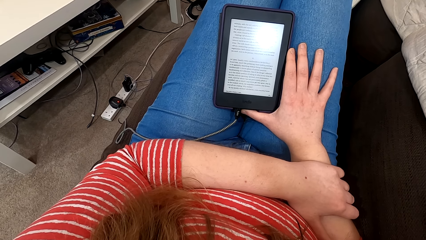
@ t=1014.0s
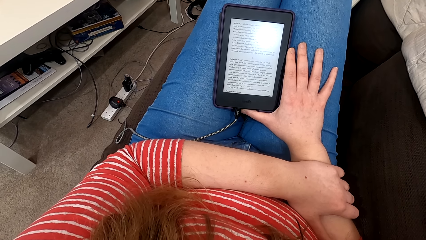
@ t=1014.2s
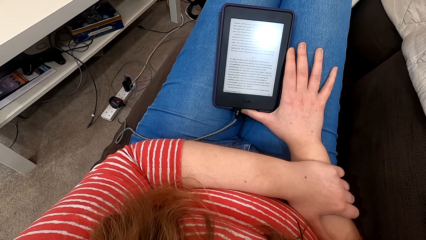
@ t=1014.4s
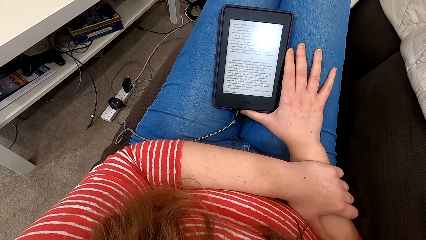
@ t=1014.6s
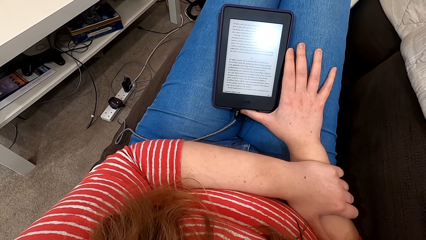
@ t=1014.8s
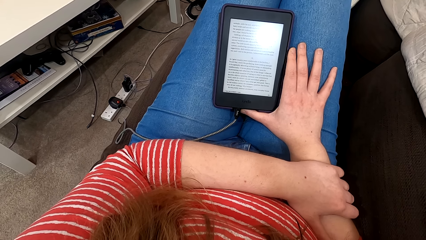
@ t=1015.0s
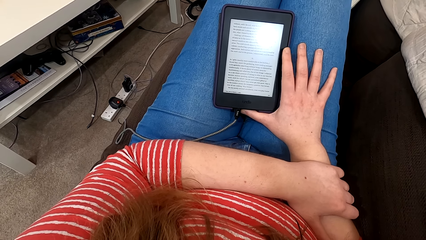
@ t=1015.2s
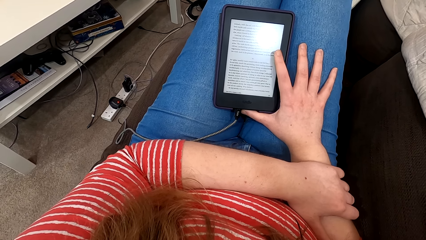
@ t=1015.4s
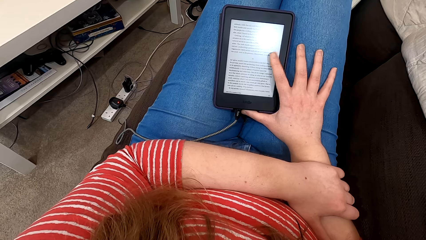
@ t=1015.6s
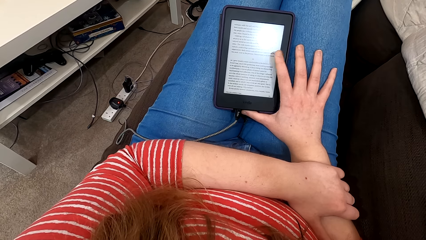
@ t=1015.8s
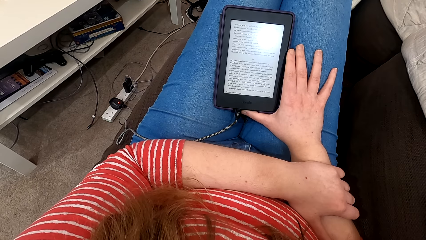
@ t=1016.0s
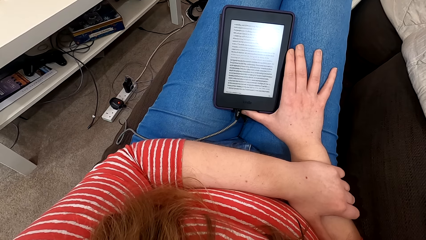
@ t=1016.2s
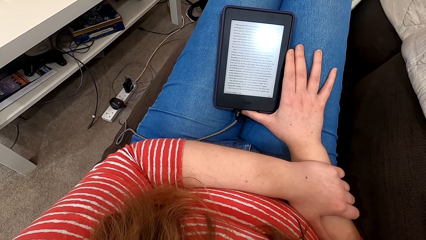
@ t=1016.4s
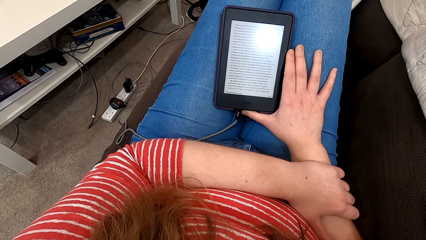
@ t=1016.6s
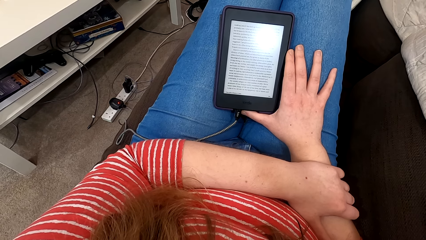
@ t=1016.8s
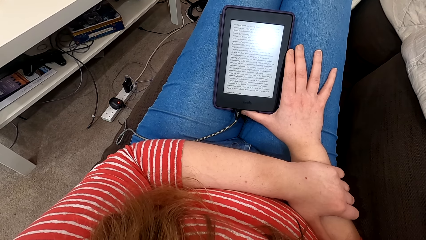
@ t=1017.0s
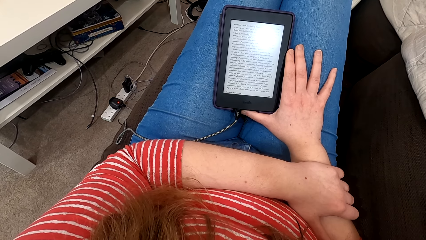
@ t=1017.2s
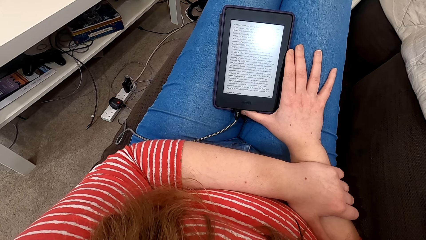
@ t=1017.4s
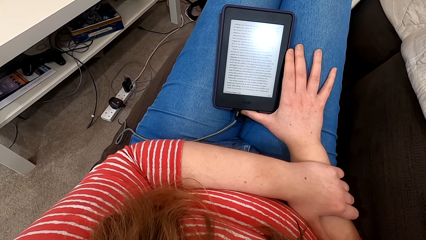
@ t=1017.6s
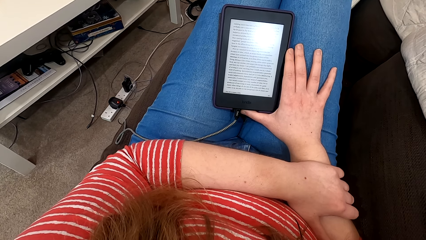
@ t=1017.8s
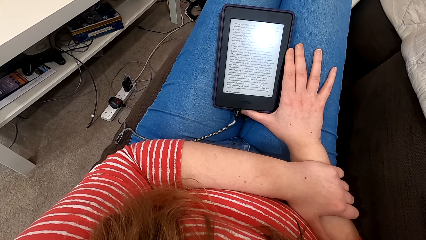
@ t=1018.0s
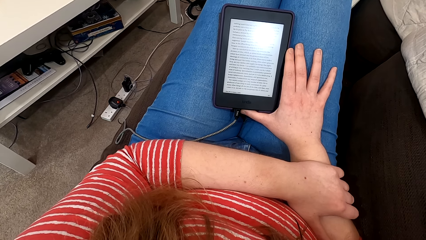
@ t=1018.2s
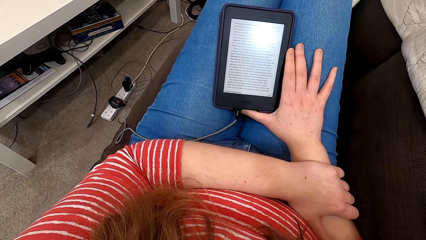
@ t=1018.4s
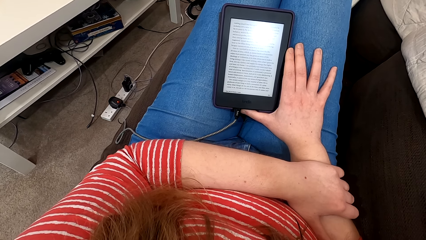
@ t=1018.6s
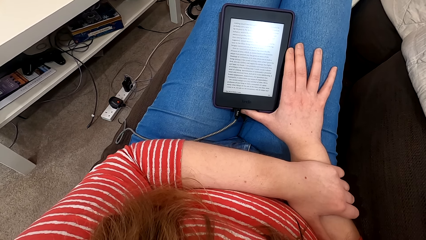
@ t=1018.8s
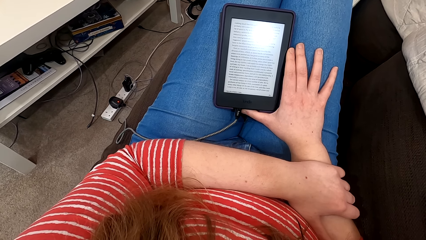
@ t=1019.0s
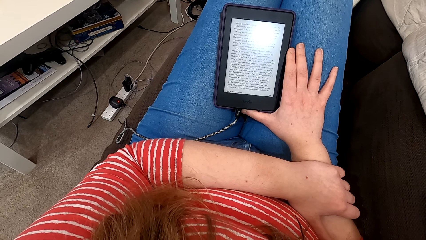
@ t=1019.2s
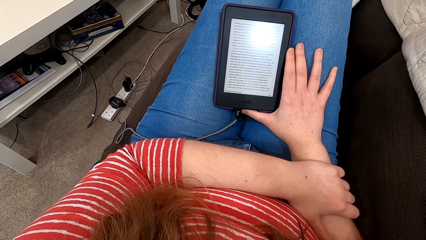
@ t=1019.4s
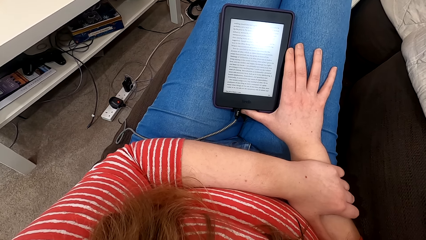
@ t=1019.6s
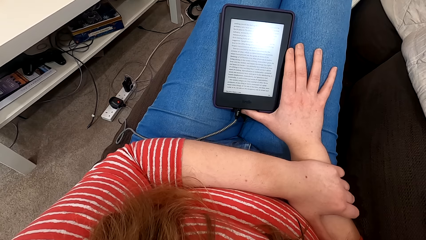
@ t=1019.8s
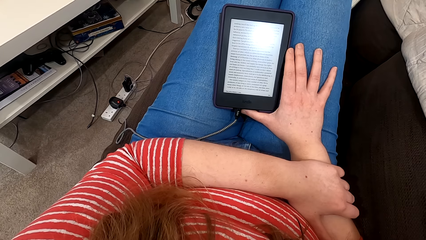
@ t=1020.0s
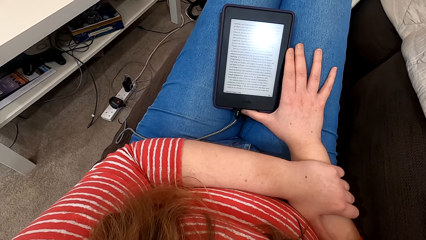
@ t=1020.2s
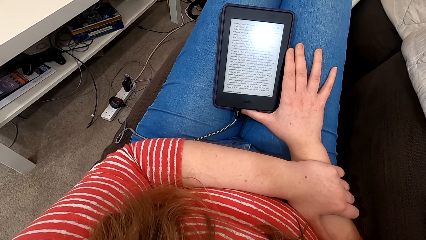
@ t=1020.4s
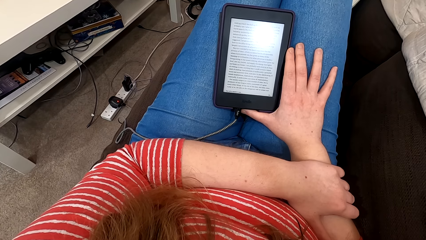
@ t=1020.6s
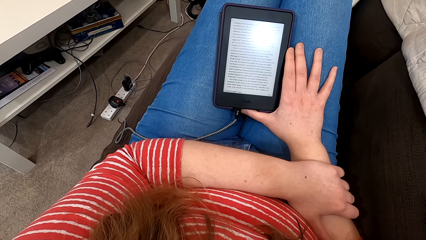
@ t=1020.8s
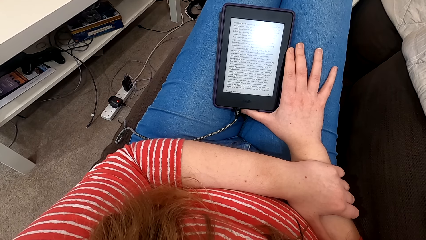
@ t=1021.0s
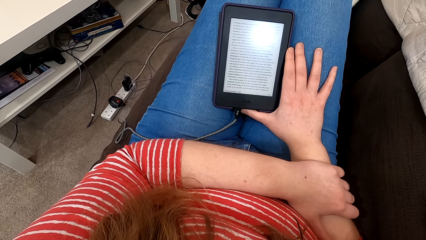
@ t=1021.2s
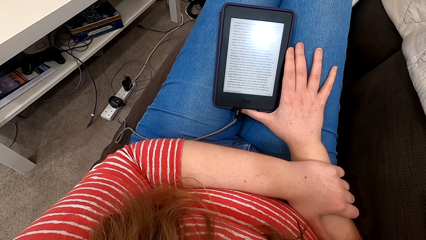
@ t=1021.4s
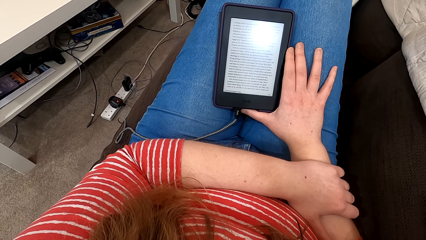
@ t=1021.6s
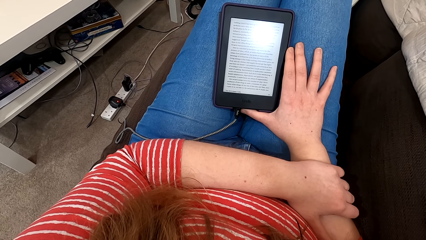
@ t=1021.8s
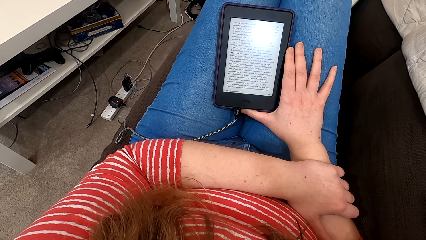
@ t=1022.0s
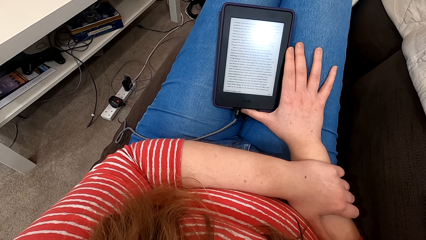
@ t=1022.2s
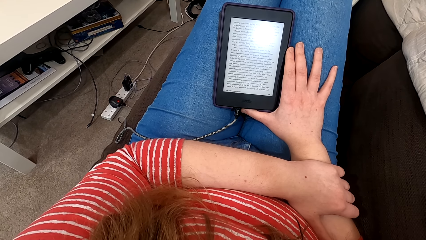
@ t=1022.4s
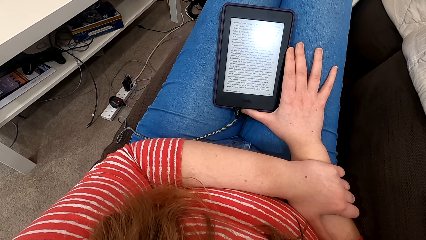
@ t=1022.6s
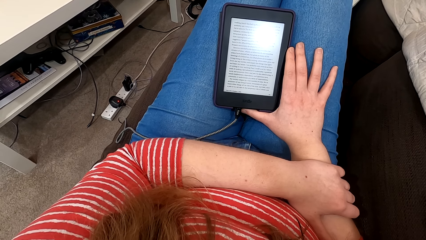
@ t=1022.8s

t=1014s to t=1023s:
The camera wearer taps the phone or tablet screen. They read on the phone.

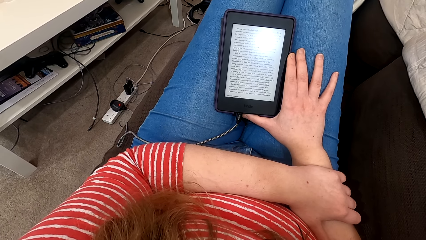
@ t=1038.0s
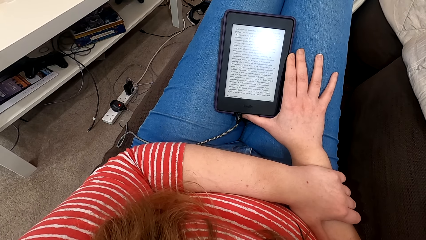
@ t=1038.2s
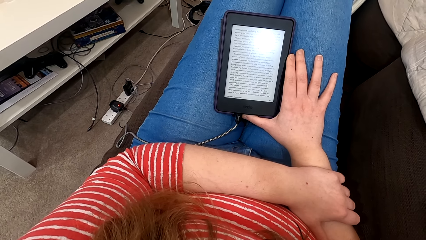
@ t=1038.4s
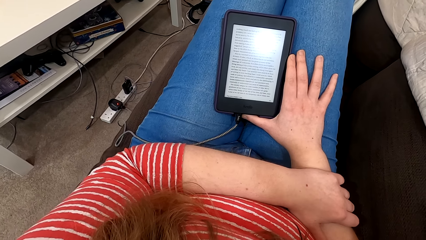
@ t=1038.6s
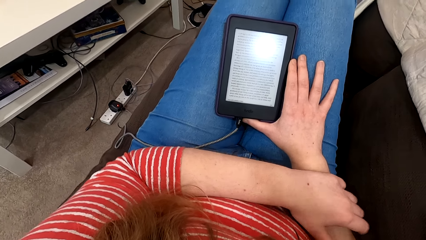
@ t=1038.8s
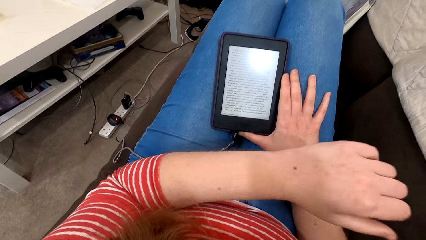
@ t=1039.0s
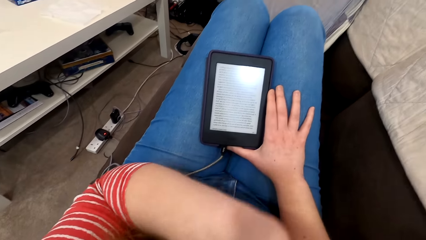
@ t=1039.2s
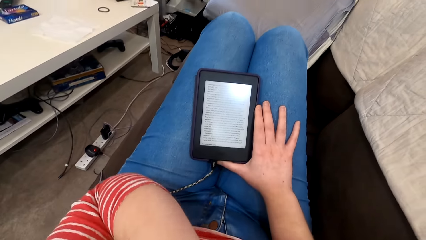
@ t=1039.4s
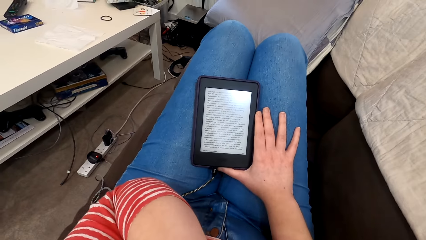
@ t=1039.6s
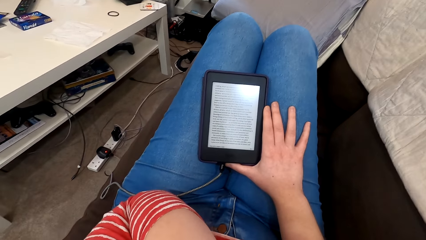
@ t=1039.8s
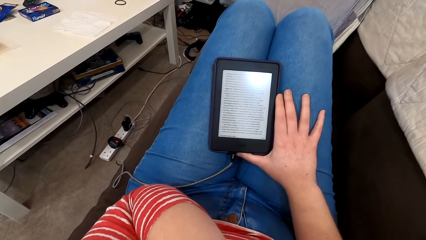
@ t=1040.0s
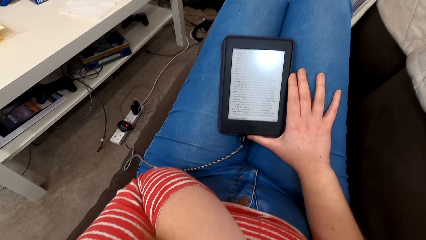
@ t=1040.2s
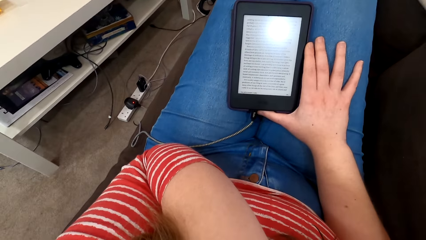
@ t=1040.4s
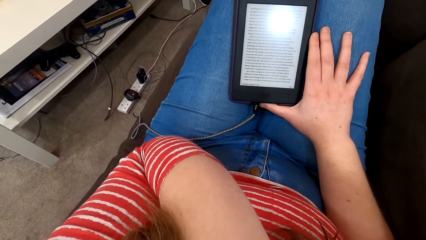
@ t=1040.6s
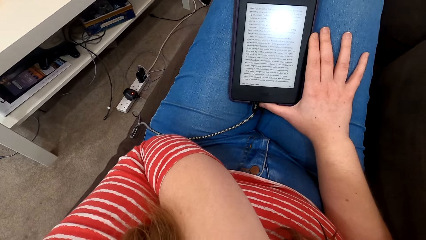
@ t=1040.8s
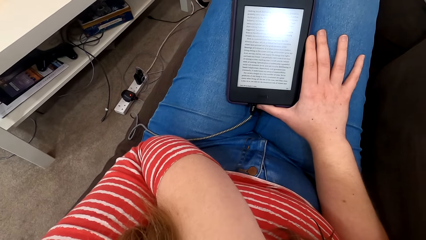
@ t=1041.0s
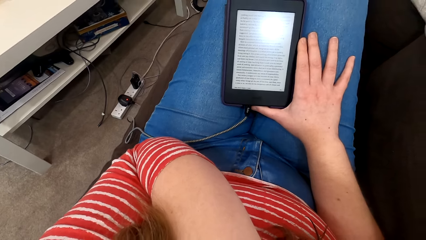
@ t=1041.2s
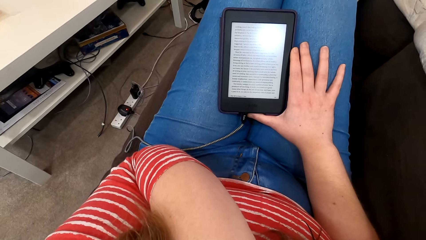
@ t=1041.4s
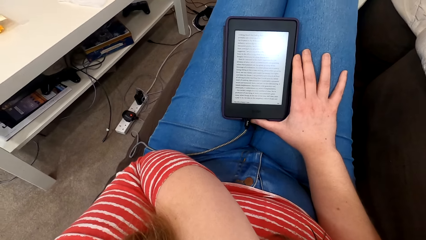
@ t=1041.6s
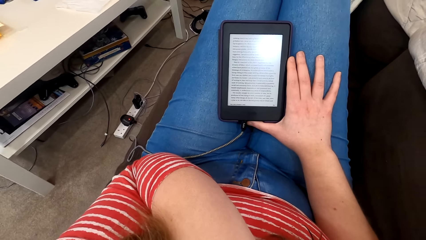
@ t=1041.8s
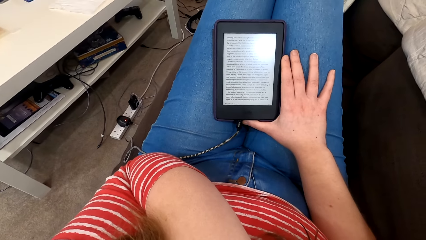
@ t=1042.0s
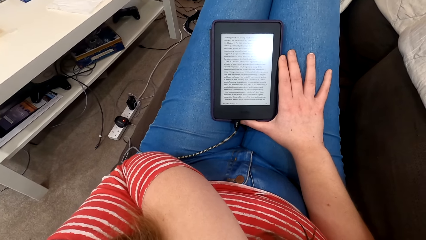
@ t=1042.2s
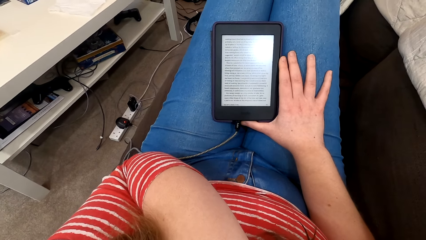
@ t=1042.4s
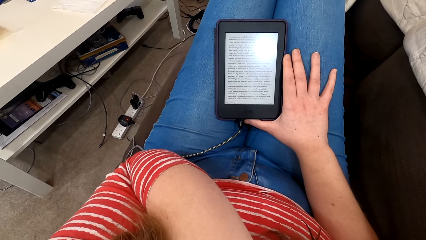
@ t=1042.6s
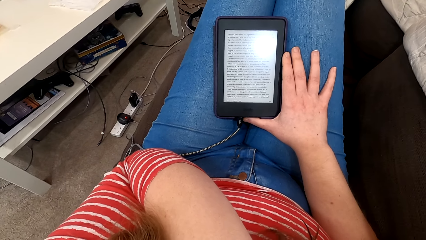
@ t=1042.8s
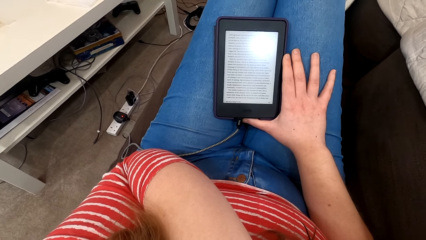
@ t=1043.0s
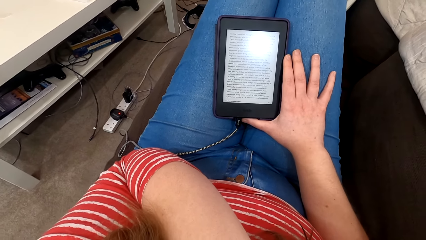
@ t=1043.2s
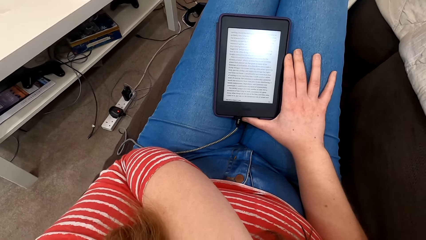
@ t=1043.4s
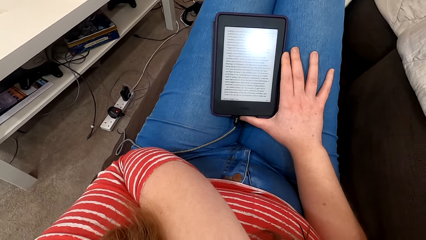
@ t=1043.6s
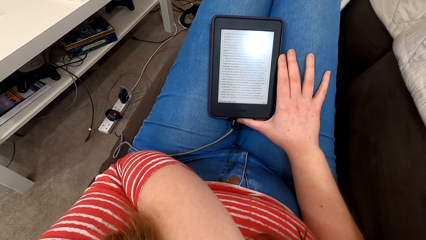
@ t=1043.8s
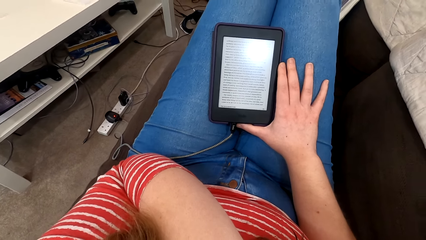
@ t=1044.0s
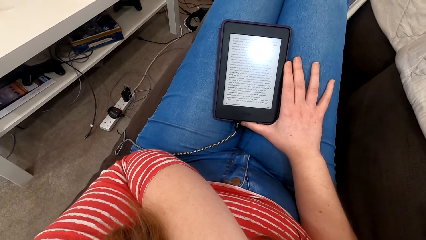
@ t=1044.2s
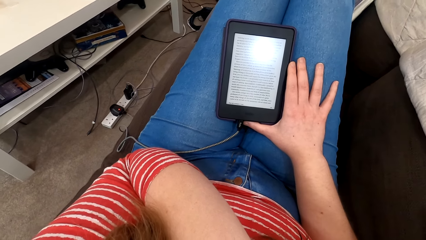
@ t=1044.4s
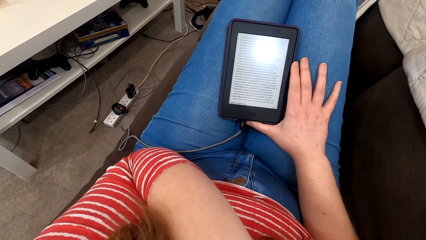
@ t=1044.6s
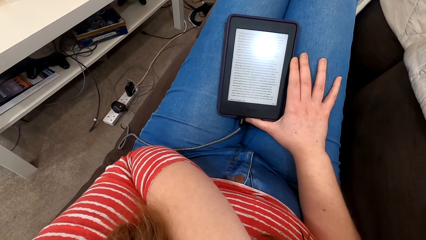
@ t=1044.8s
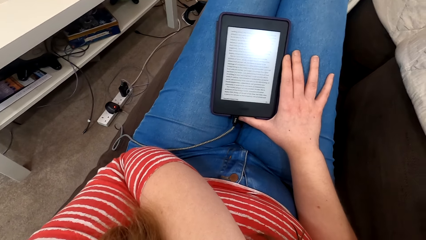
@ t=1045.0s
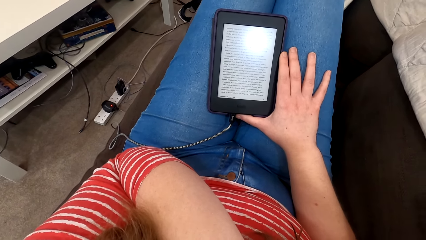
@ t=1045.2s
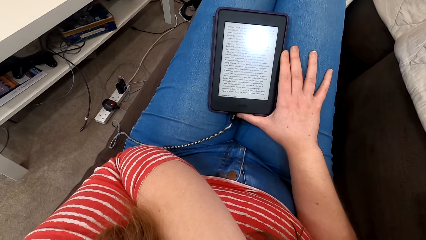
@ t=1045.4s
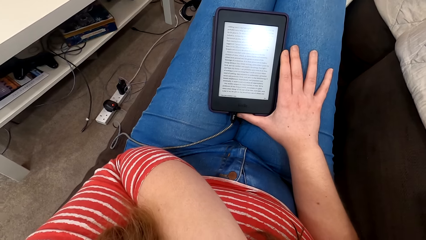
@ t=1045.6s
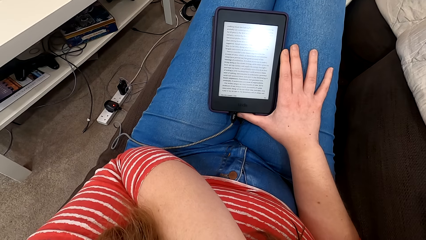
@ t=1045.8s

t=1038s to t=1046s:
The camera wearer raises the hand. They read from the tablet.
